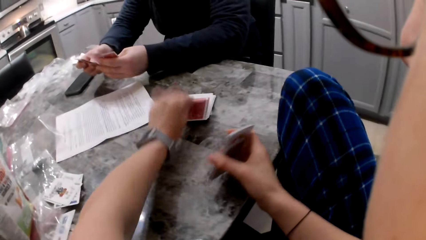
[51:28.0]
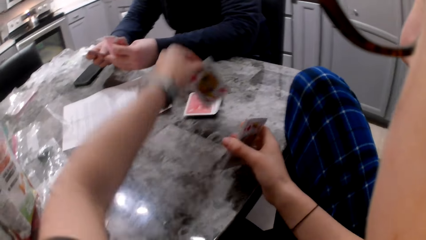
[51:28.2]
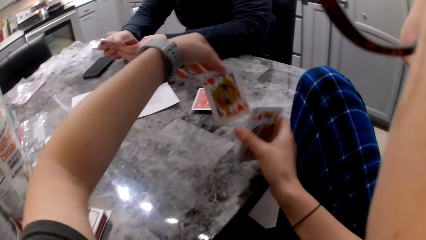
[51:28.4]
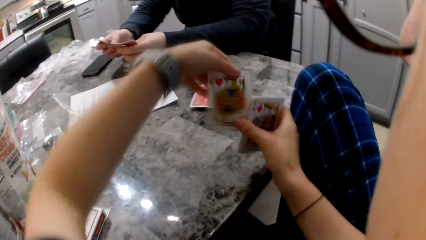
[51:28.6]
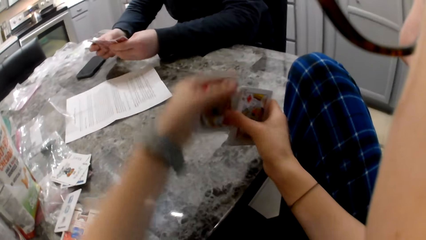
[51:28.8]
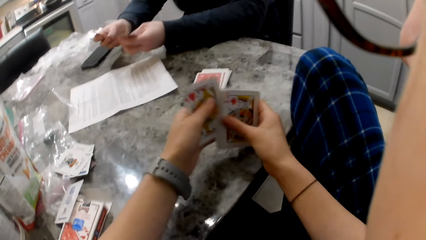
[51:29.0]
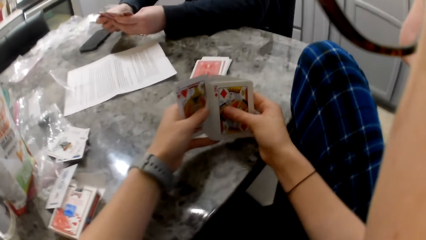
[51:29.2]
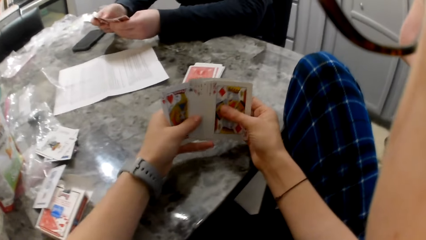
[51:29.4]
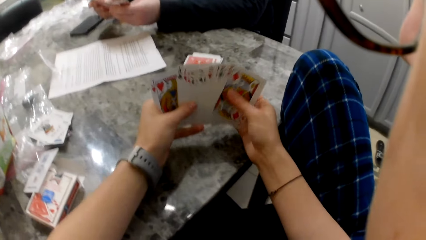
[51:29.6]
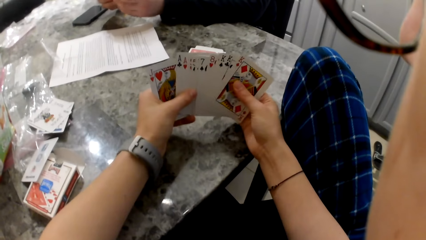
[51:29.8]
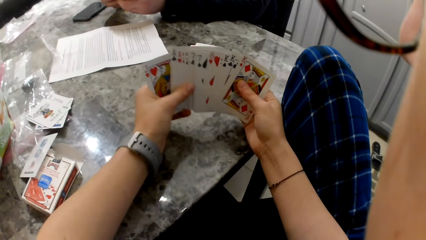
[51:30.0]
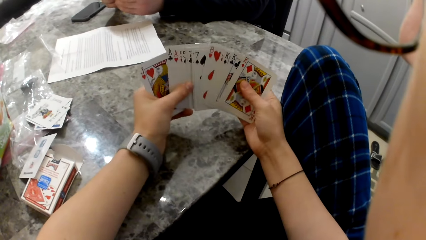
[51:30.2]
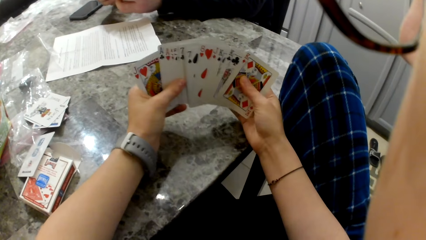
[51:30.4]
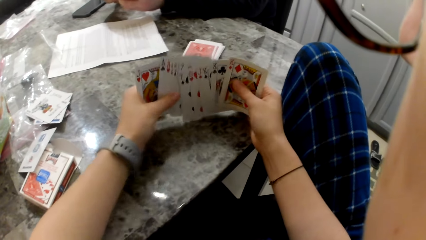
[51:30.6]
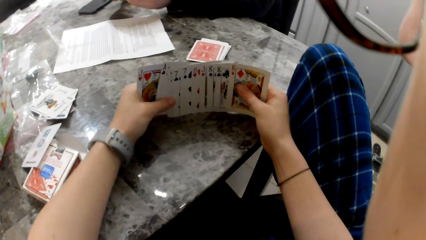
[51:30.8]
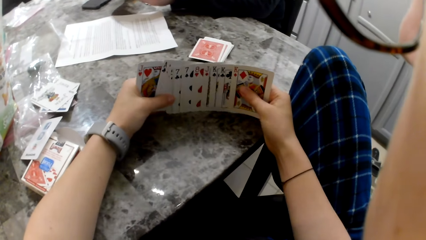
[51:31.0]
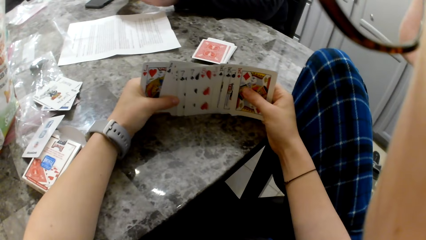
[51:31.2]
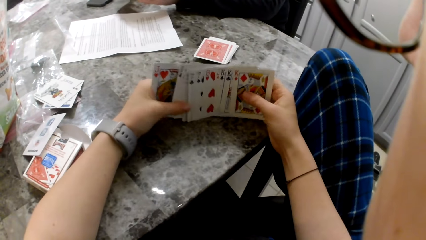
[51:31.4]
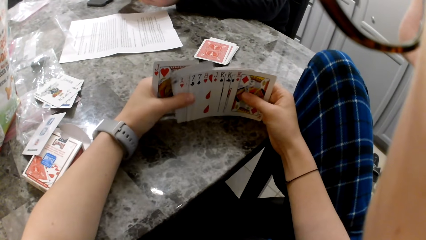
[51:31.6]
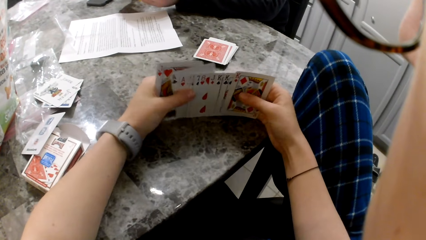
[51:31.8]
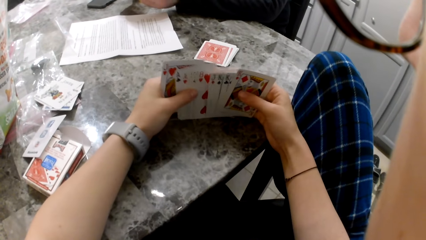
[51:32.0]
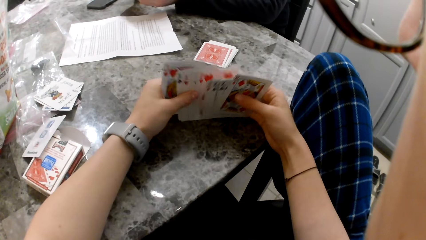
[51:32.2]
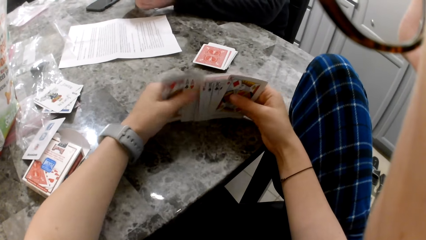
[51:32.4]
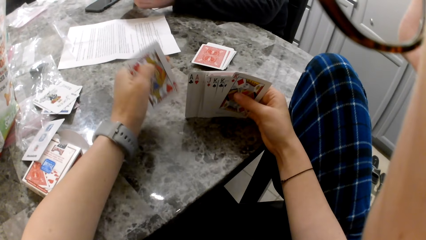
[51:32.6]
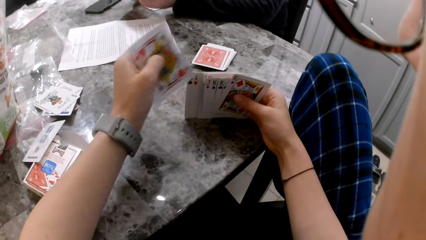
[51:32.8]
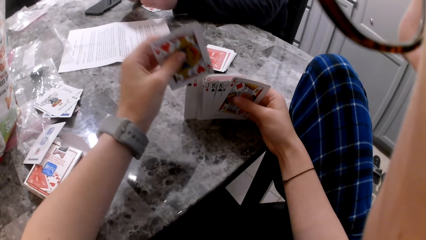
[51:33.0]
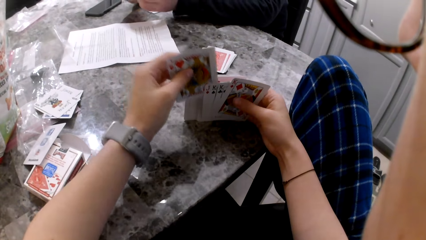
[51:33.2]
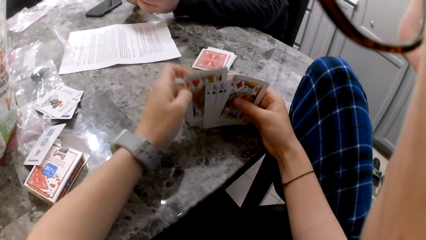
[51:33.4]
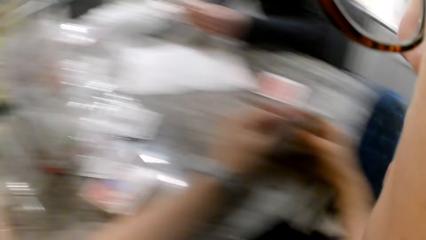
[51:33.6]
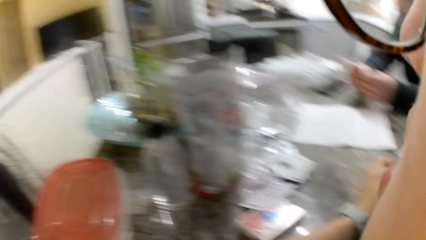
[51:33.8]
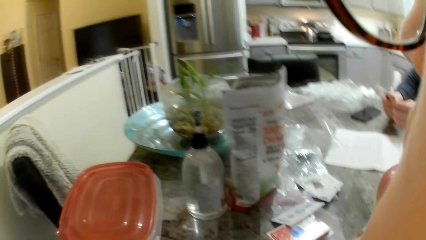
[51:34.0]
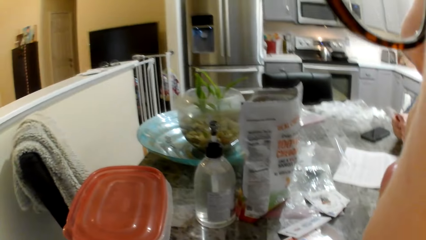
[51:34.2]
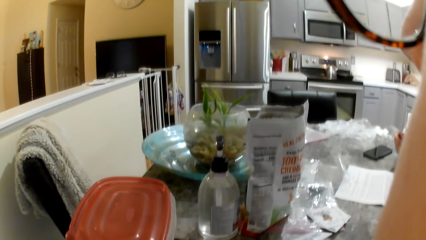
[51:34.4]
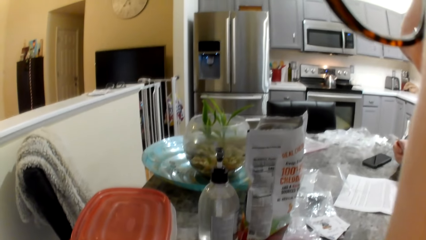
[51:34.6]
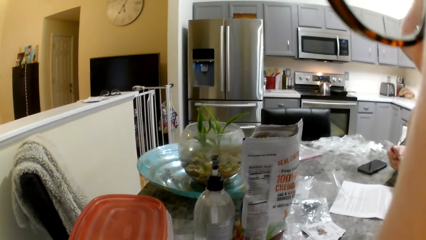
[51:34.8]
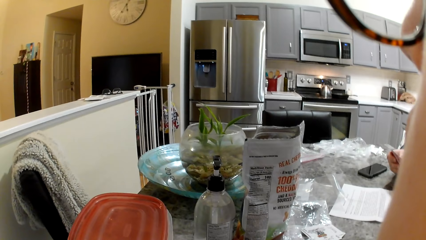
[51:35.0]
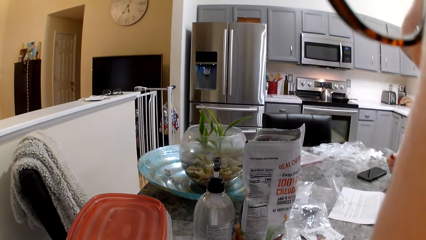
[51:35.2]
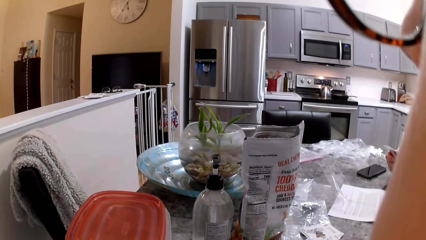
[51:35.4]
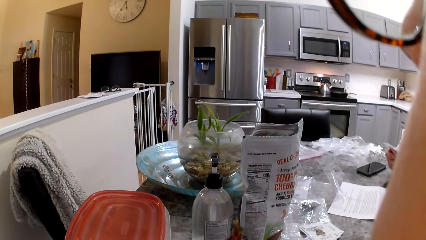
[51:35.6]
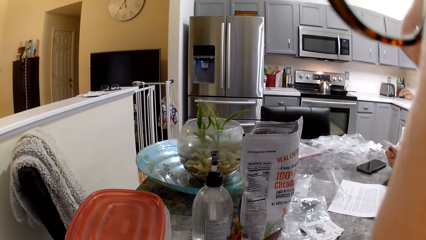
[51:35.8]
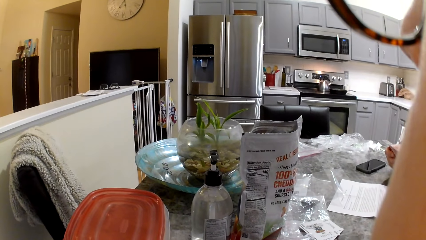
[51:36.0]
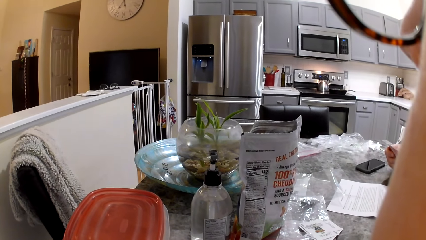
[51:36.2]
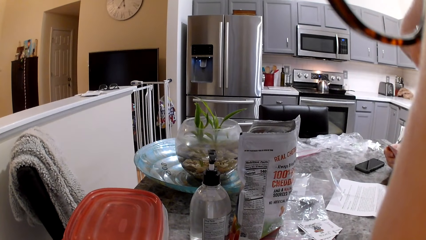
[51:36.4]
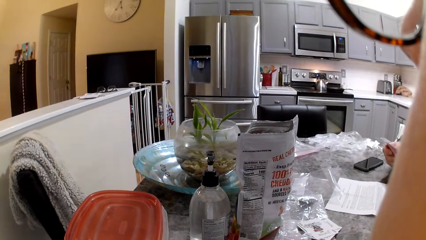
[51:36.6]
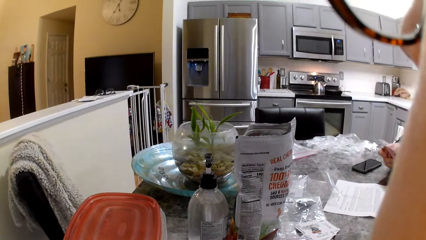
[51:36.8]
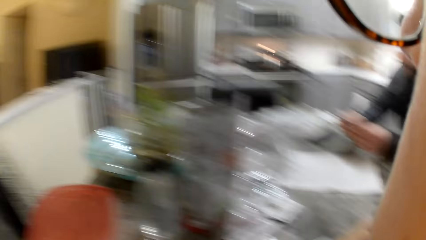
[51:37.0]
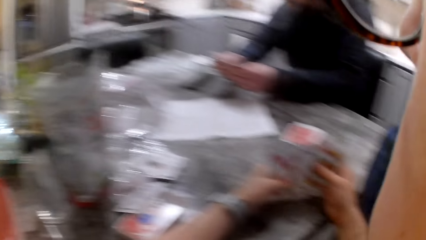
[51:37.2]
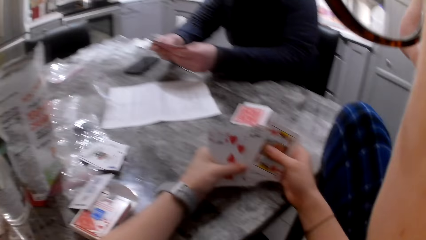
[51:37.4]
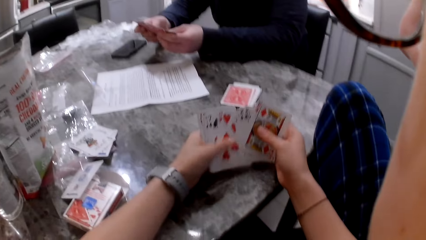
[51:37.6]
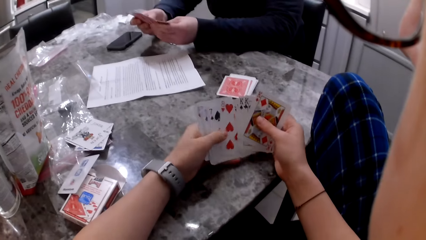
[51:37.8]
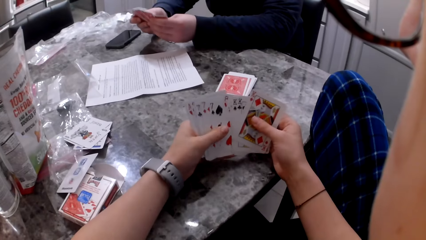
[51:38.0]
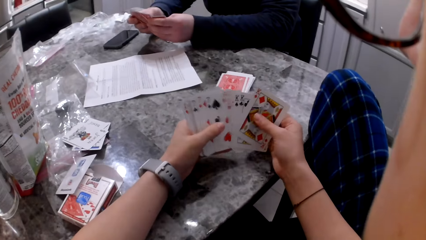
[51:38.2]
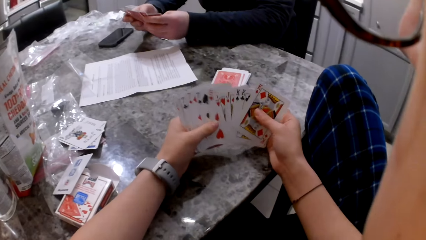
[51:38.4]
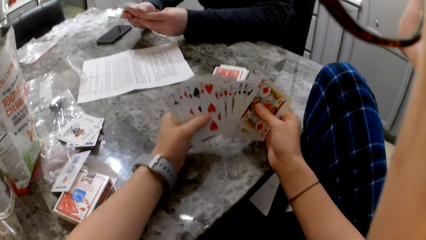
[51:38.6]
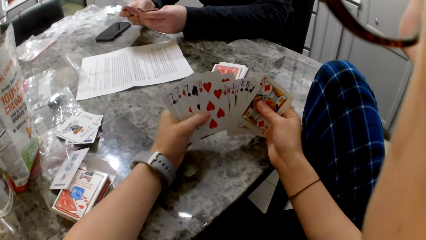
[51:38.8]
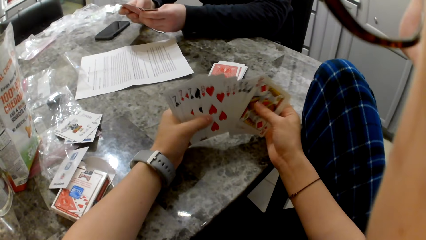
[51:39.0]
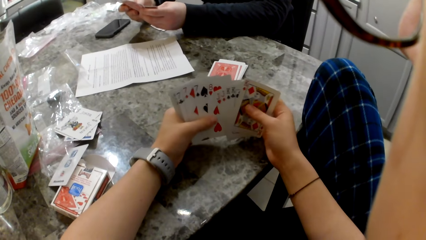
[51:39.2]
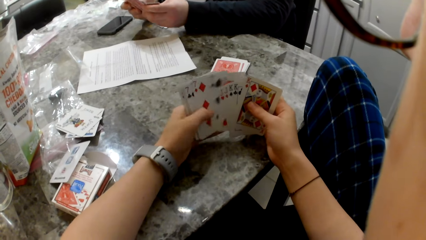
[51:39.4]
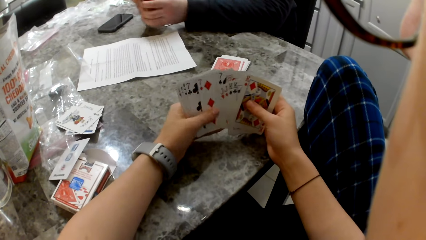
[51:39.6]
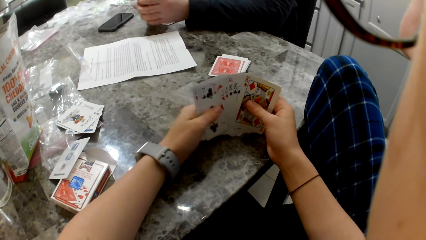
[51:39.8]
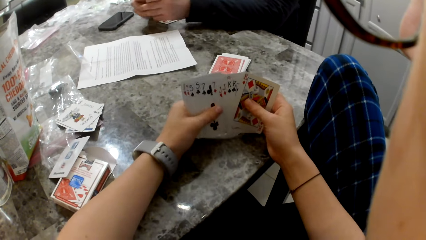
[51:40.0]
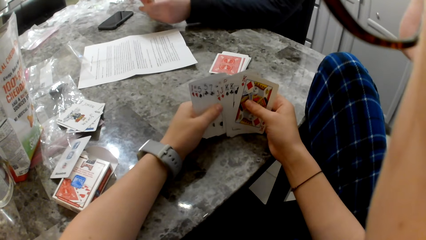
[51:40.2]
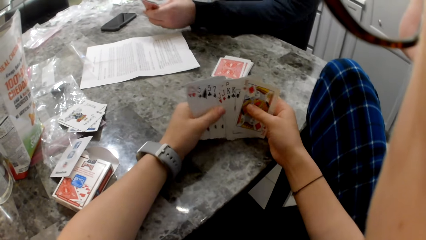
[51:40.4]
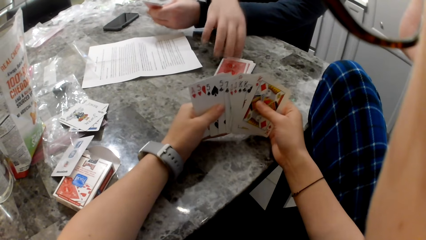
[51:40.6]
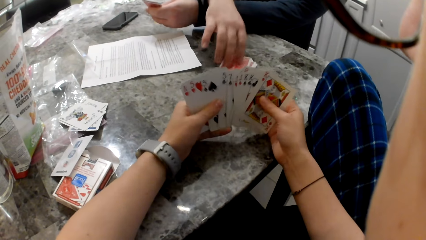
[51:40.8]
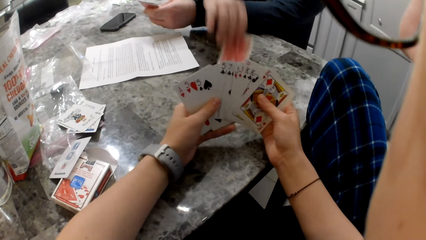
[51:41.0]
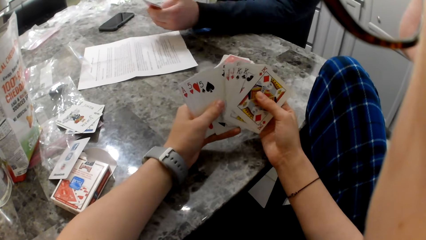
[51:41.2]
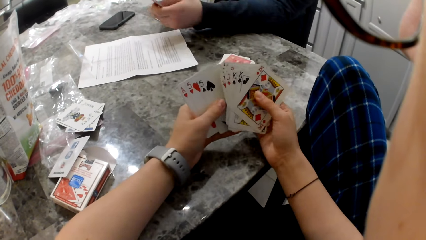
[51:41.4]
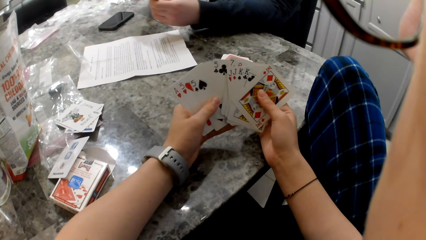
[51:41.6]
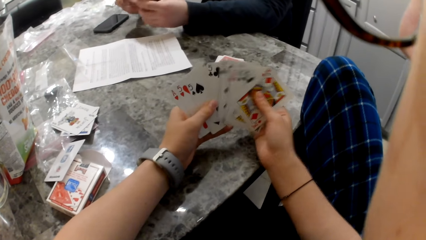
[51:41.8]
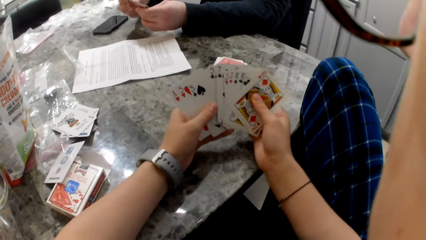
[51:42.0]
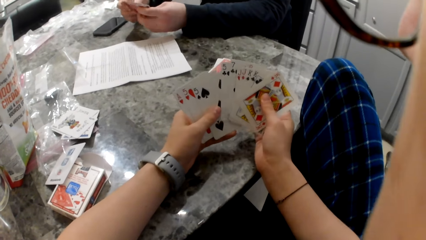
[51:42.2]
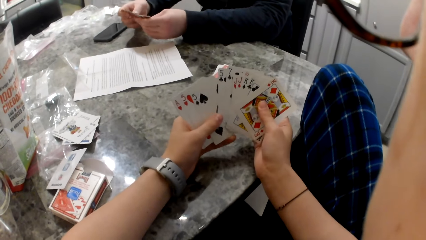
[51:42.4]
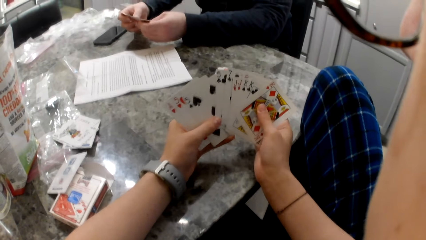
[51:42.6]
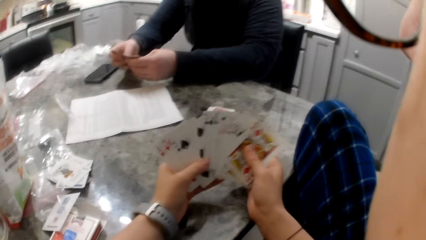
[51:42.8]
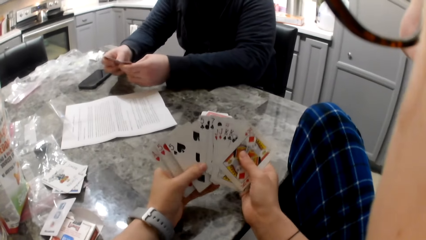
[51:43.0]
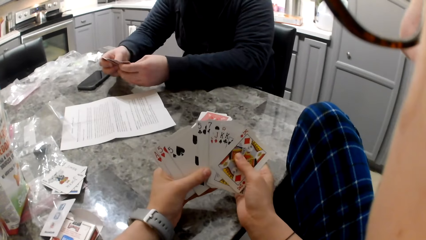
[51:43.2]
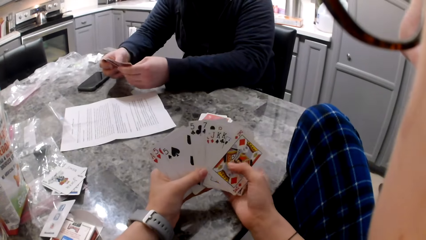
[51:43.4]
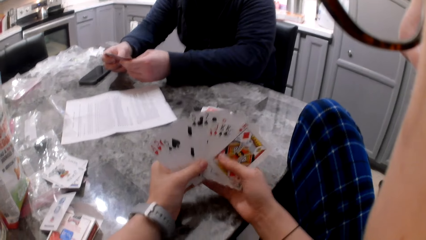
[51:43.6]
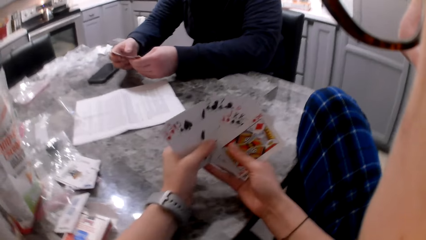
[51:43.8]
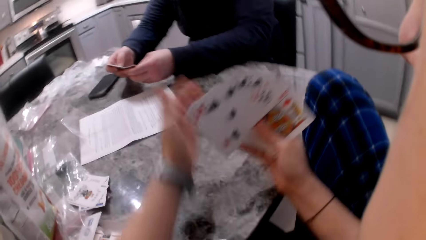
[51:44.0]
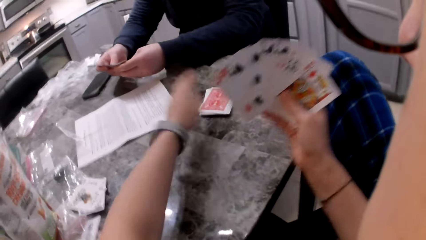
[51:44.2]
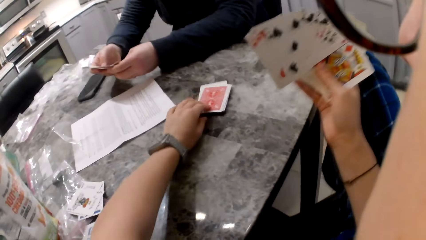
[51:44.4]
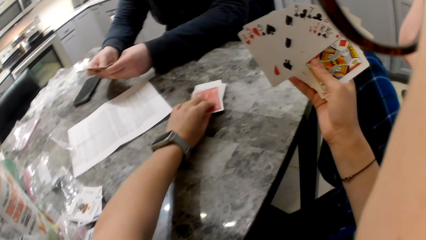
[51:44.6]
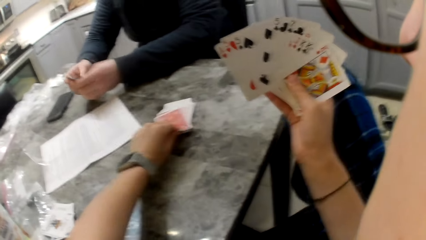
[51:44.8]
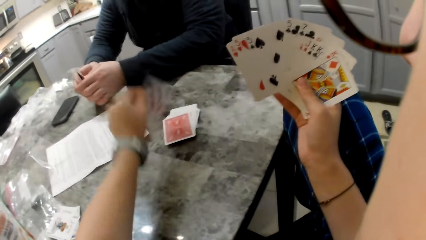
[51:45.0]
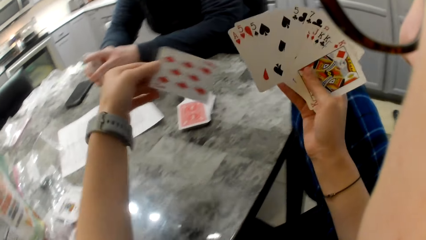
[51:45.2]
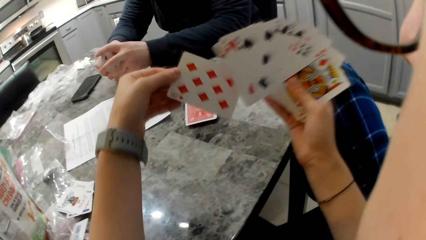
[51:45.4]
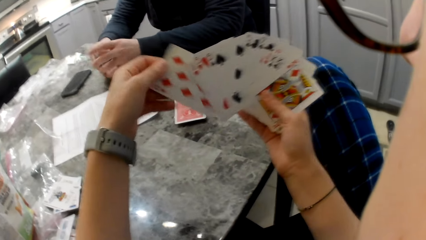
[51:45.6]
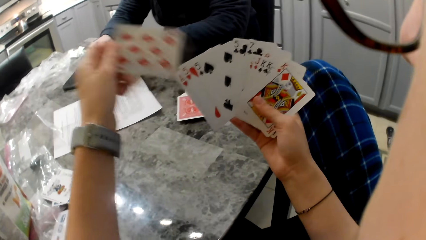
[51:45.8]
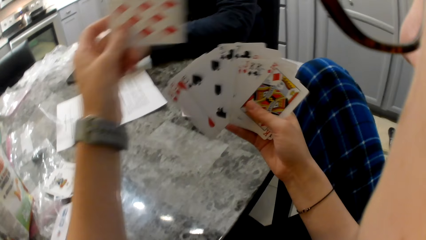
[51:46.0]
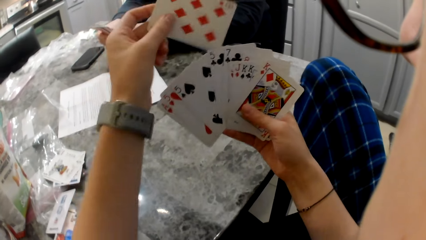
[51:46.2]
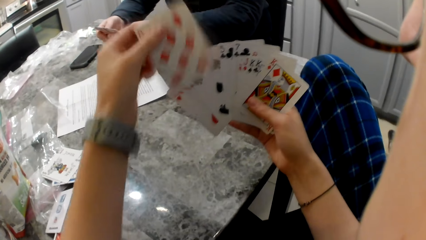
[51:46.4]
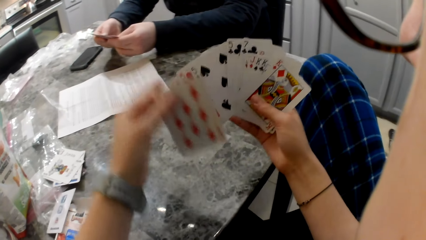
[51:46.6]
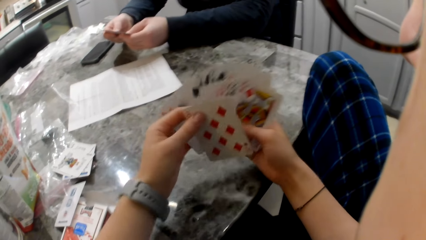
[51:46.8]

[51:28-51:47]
The camera wearer picks a card from the pile of cards on the table. She puts the card in her right hand. She arranges the cards in her hands. A man arranges cards in his hands. The man picks a card from the pile of cards on the table and puts the card in his left hand. The camera wearer picks a card from the pile of cards on the table. She puts the card in her right hand.
